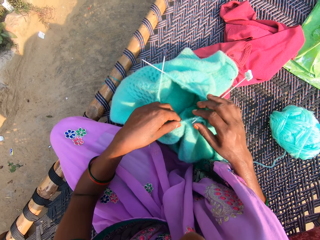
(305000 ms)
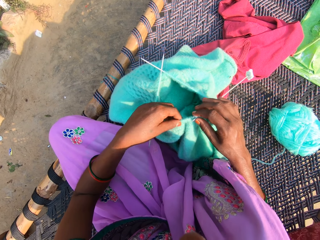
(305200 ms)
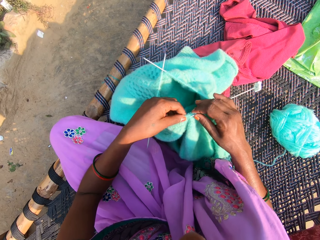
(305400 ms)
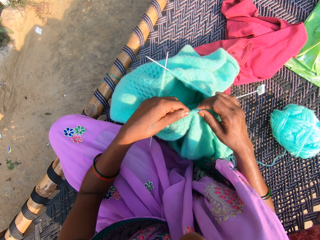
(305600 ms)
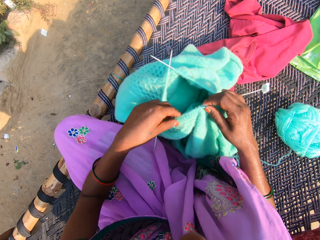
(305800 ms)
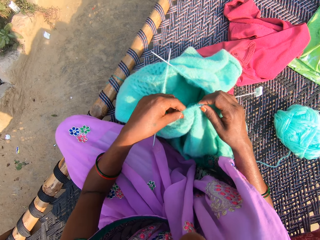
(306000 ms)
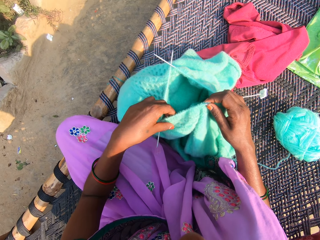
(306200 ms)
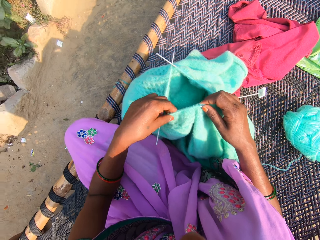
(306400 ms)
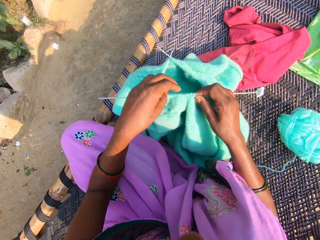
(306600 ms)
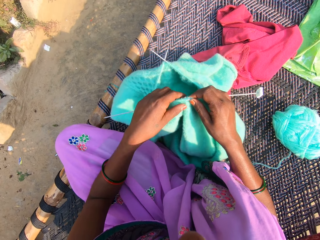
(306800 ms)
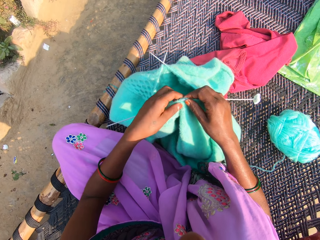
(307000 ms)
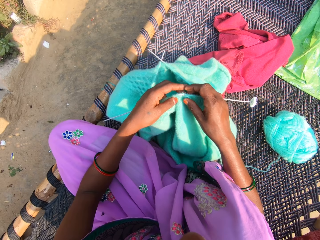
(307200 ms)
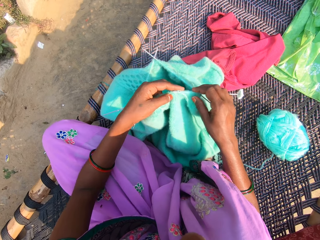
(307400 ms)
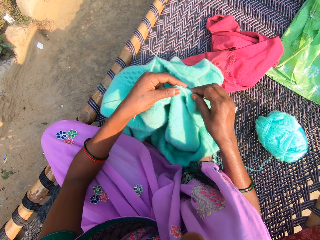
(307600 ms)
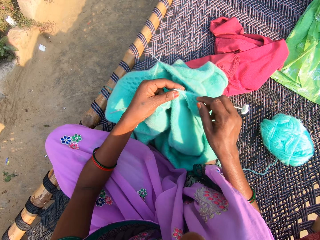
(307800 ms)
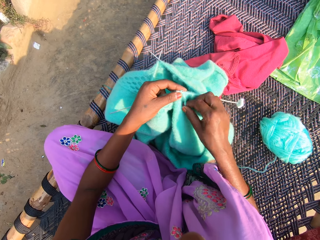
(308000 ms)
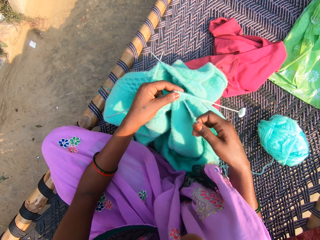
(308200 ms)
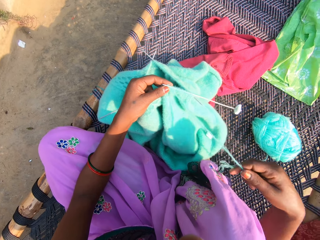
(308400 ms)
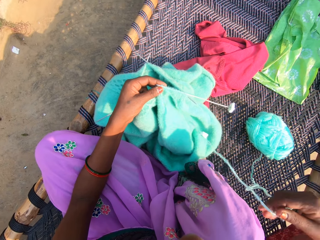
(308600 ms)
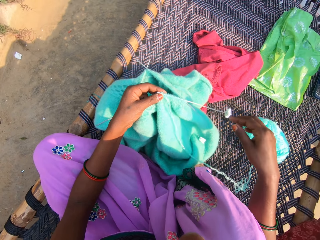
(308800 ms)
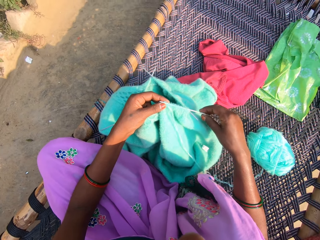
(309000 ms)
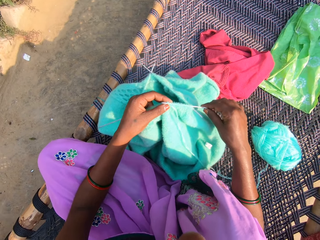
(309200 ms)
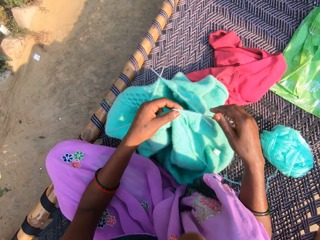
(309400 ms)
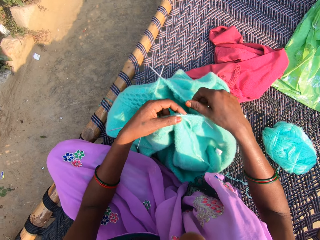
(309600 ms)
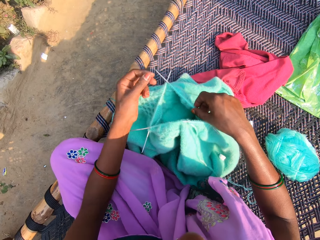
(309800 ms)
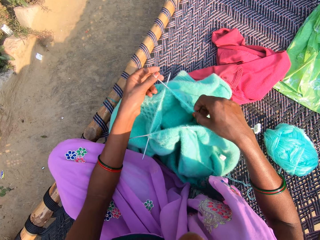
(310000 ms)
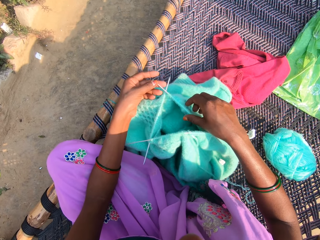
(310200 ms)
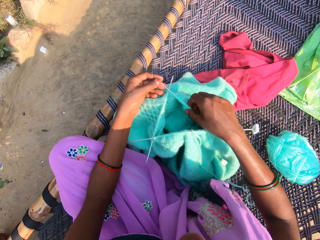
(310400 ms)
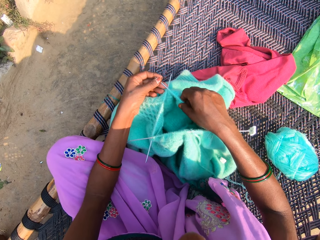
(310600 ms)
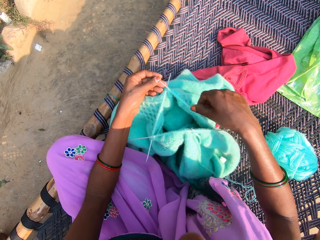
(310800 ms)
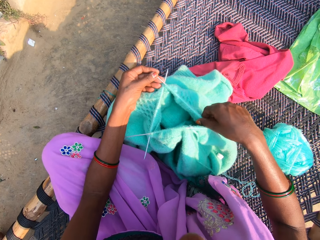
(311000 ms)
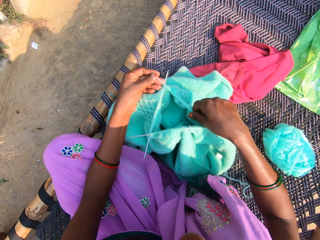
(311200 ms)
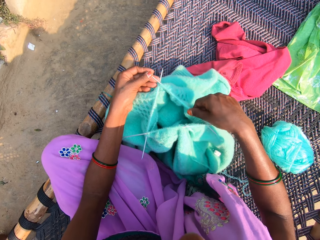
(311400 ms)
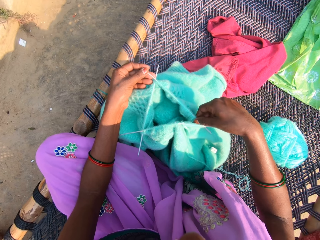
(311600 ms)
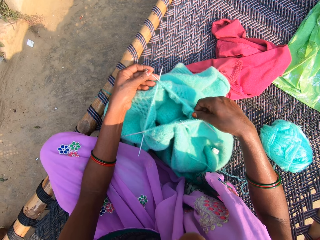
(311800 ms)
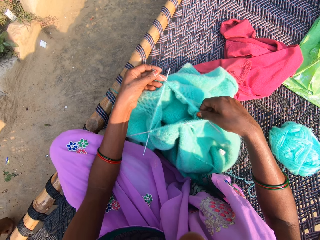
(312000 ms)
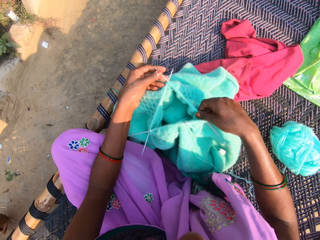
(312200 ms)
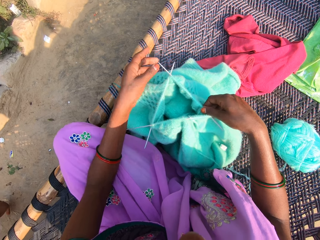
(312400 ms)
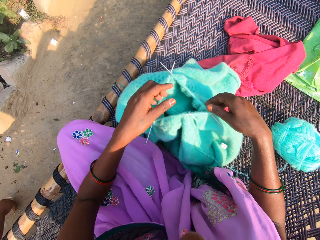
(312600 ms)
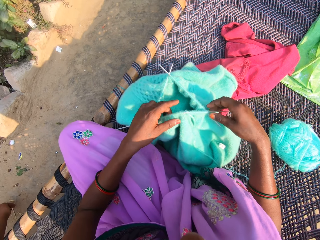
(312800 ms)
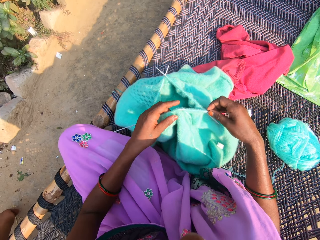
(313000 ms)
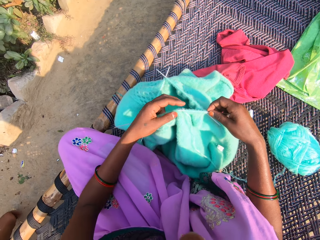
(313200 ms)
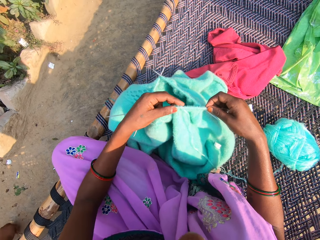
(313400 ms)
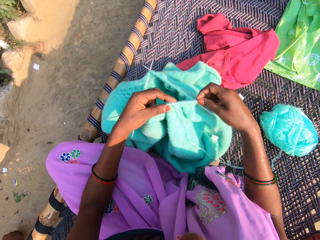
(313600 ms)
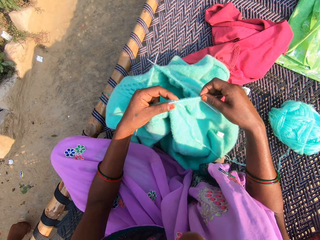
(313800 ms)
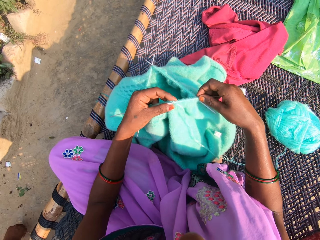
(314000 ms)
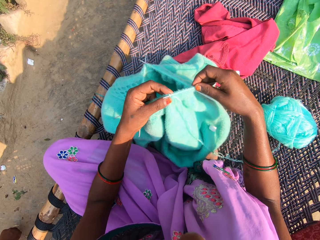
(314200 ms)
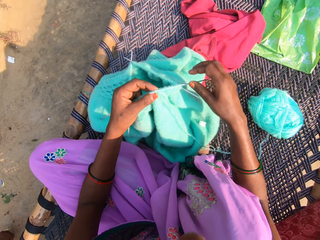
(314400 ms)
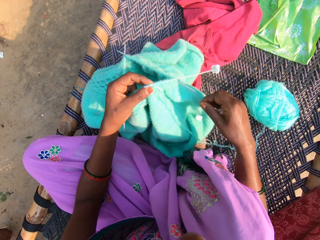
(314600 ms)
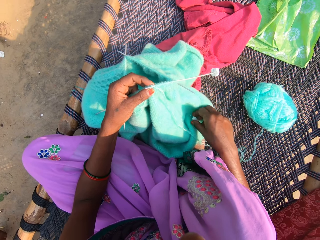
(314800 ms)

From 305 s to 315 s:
The camera wearer adjusts the fabric. They adjust the fabric again.

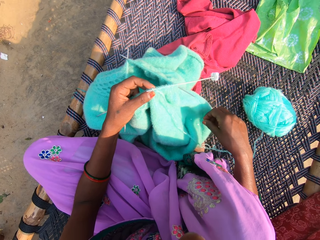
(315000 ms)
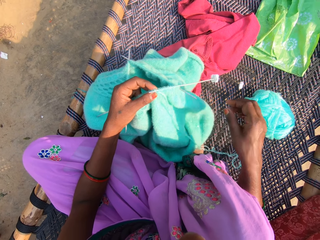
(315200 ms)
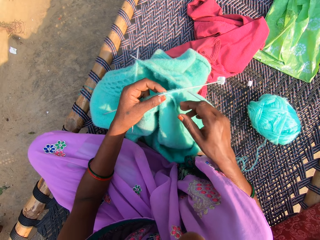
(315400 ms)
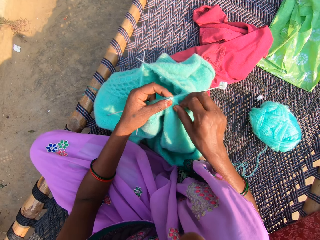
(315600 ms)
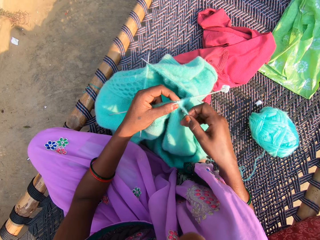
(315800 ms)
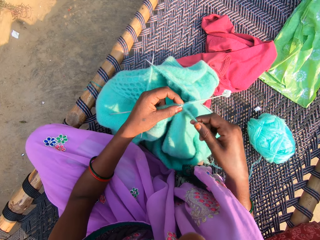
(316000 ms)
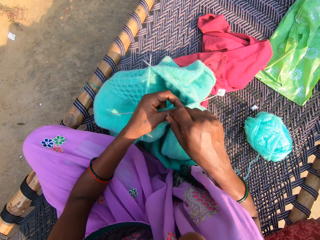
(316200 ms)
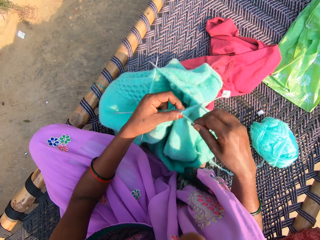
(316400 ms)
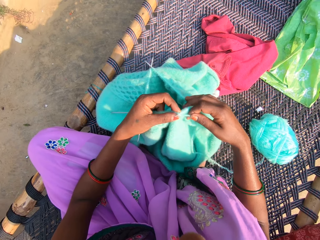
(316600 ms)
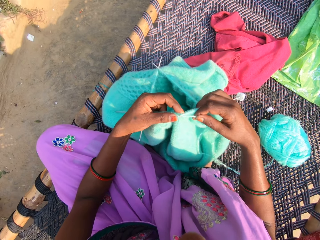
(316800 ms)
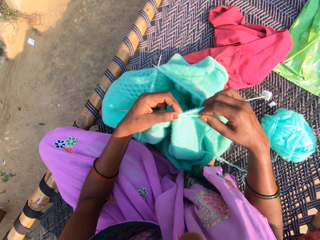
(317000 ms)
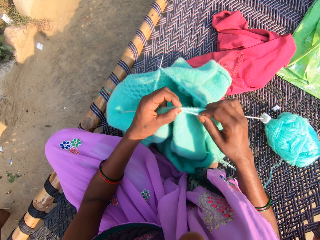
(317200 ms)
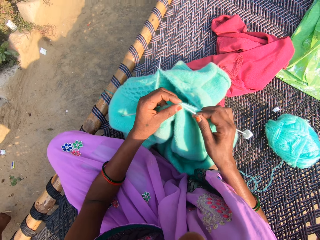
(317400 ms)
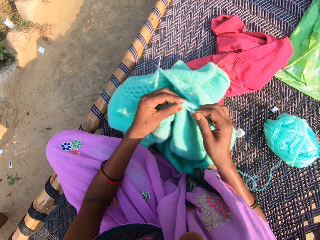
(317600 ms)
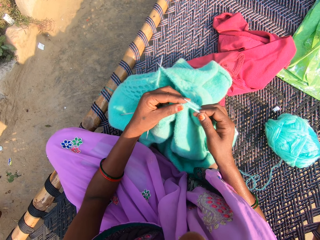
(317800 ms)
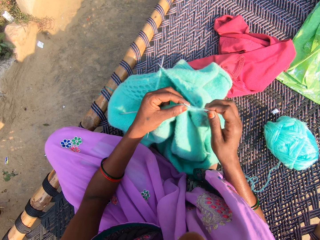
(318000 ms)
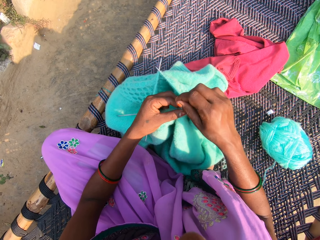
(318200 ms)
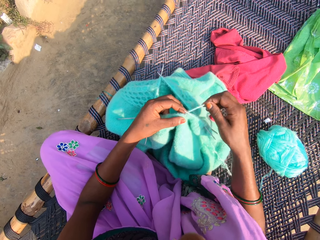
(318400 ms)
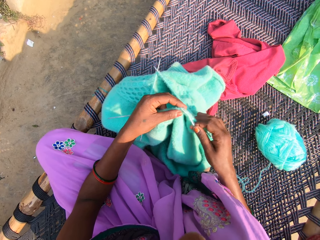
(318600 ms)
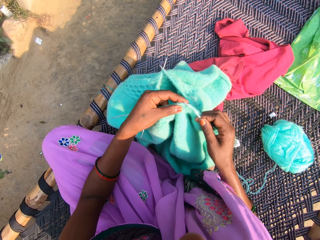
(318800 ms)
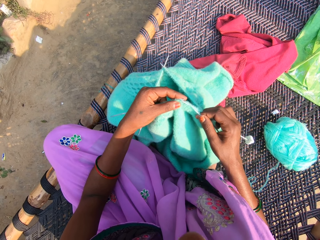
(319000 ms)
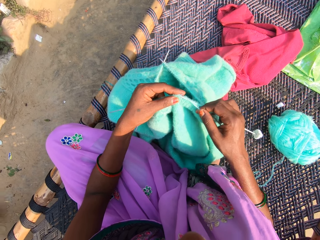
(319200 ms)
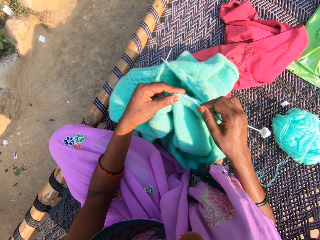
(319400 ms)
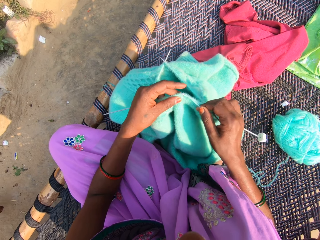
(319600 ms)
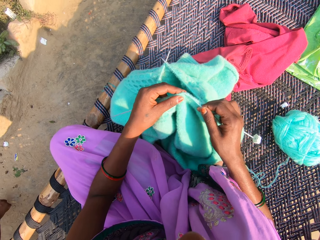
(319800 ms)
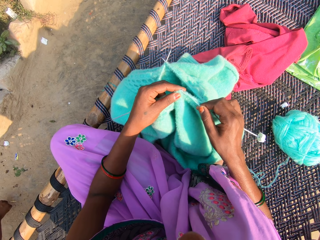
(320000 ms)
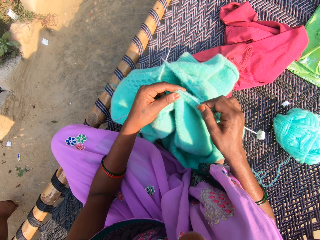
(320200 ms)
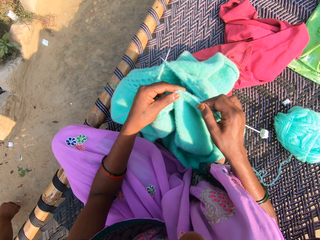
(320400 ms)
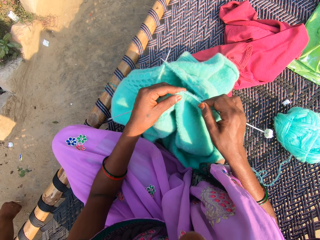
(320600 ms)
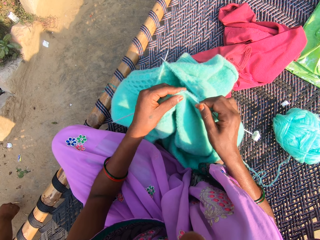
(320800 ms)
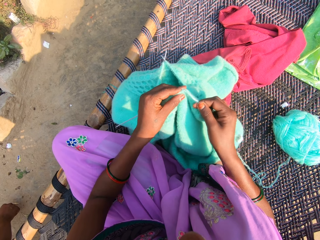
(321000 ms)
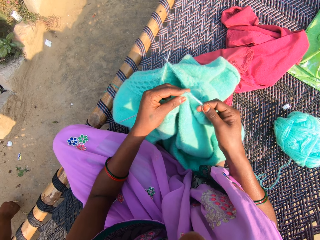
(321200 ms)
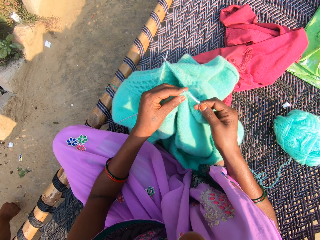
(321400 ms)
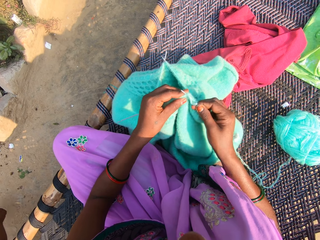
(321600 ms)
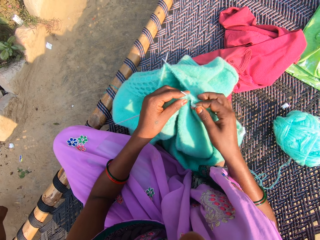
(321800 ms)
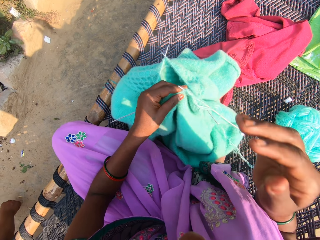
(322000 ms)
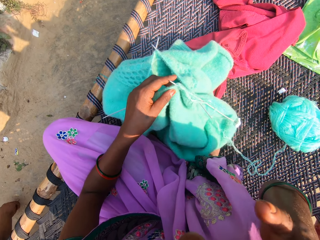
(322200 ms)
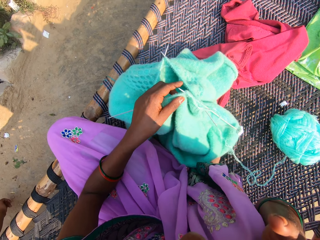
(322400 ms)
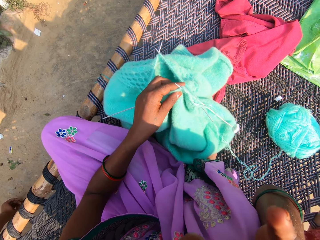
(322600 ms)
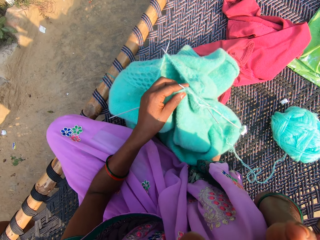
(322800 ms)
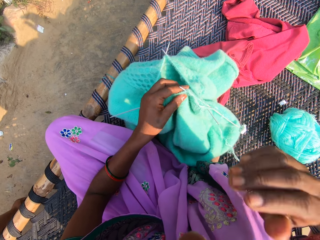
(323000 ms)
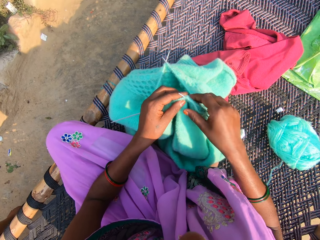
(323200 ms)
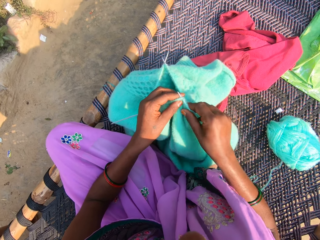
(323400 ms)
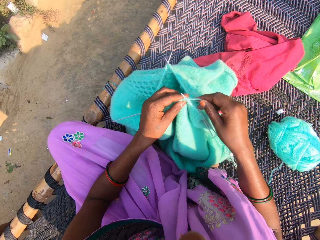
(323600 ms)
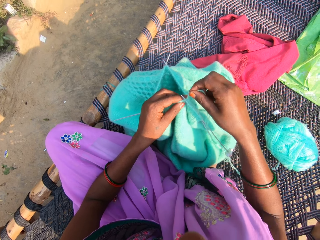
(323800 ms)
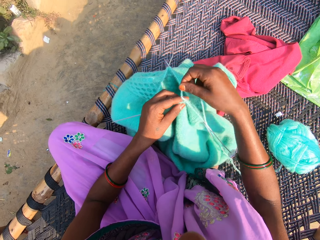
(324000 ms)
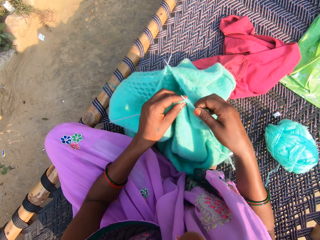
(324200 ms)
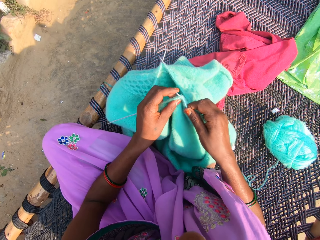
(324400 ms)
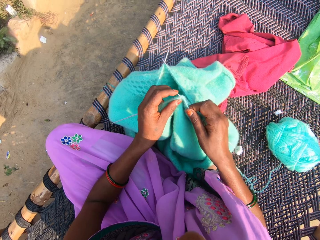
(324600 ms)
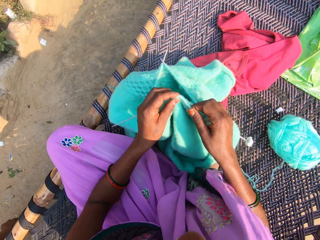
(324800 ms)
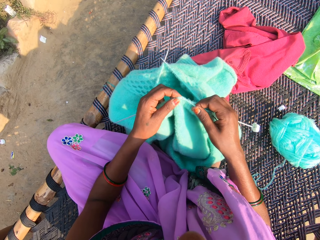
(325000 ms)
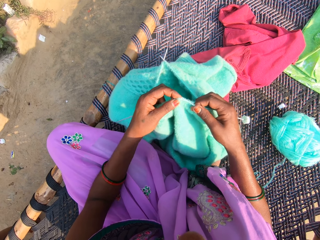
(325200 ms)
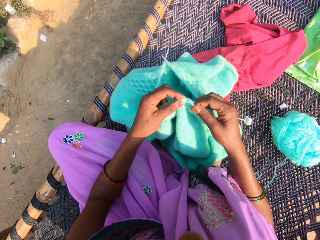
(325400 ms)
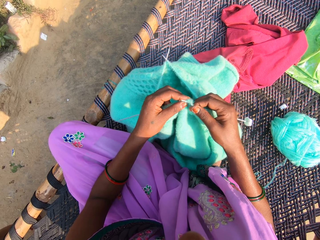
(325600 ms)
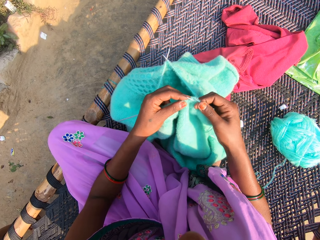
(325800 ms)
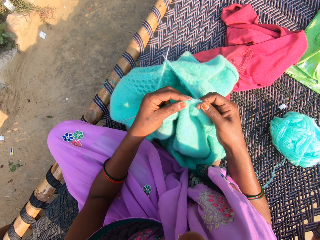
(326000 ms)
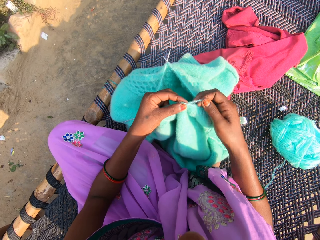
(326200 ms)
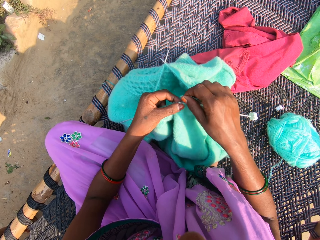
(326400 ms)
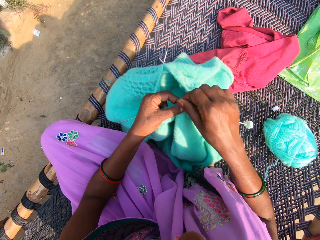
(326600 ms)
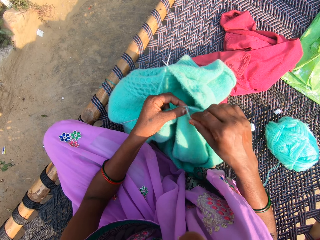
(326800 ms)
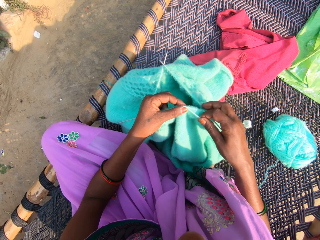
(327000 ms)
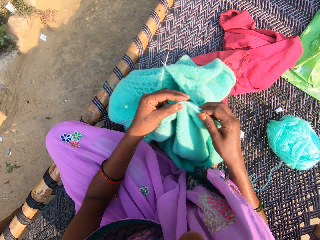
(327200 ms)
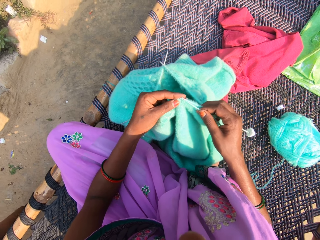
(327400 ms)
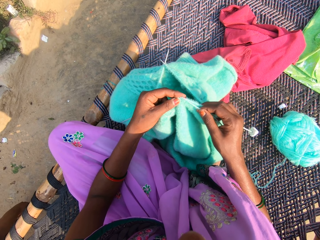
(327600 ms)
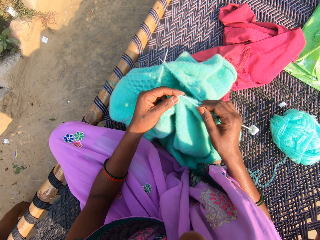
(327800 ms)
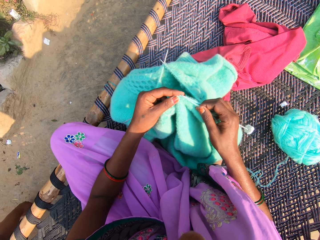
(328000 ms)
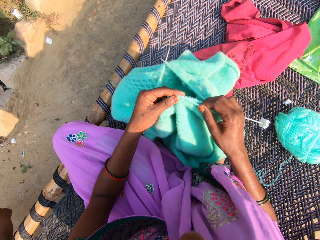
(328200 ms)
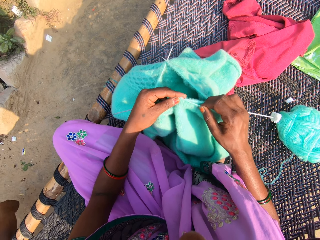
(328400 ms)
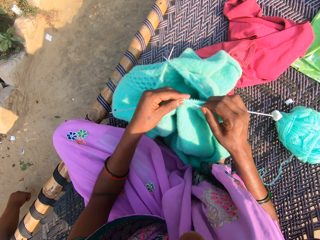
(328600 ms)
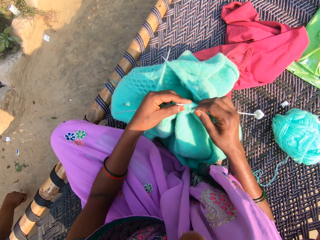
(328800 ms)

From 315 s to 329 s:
The camera wearer removes the dirt on the cardigan. She rolls the yarn on the needle. She knits the yarn with the needles in her hands. She hooks the thread with the knitting needle. She rolls the yarn on the needle. She knits the yarn with the needles in her hands. She hooks the thread with the knitting needle. She touches her face with her right hand. She rolls the yarn on the needle. She knits the yarn with the needles in her hands. She rolls the yarn on the needle. She knits the yarn with the needles in her hands.
